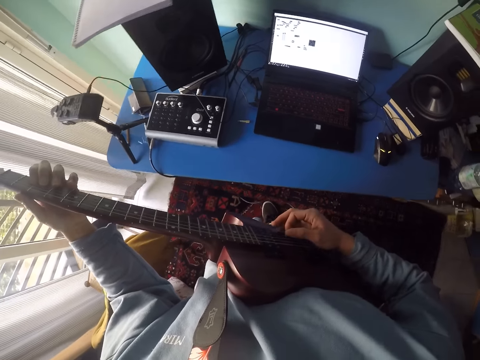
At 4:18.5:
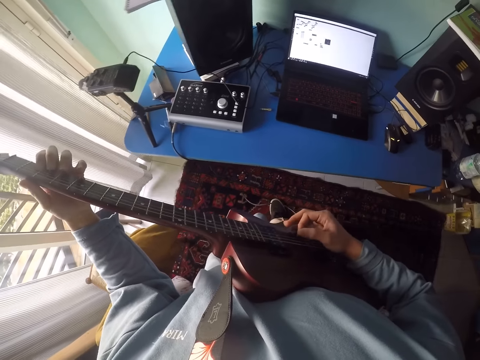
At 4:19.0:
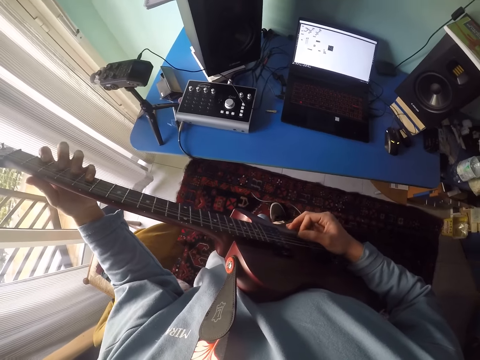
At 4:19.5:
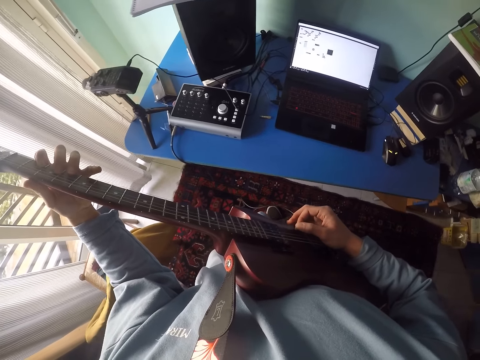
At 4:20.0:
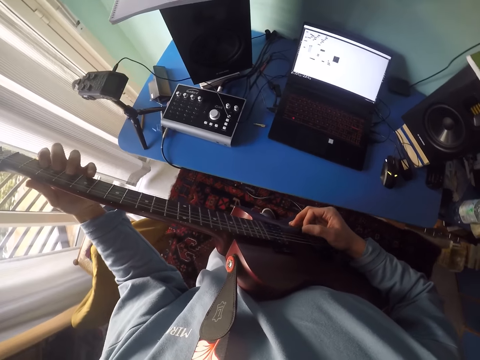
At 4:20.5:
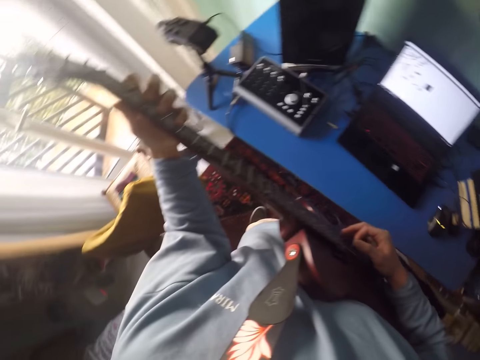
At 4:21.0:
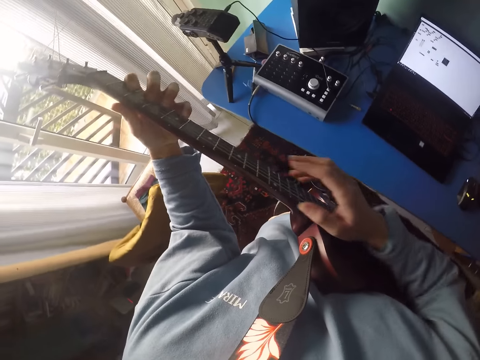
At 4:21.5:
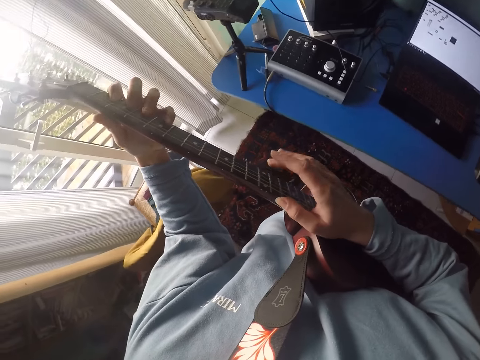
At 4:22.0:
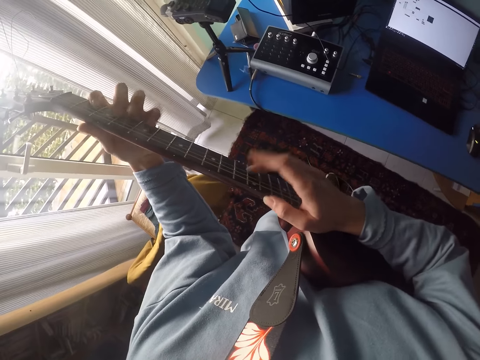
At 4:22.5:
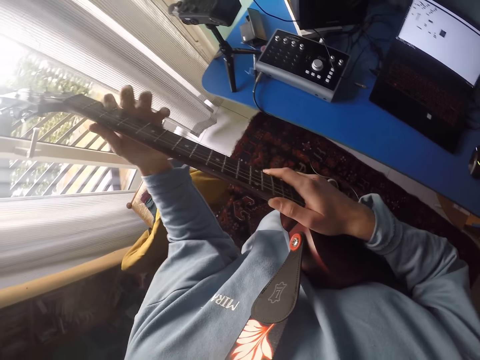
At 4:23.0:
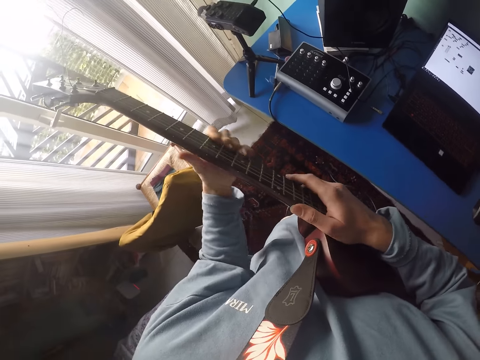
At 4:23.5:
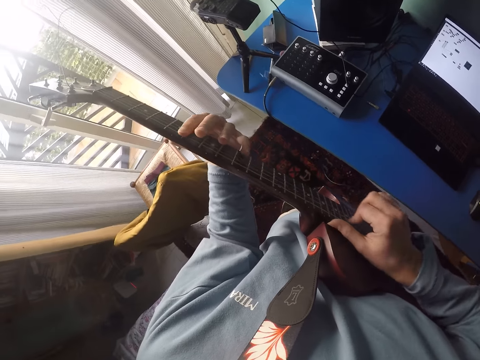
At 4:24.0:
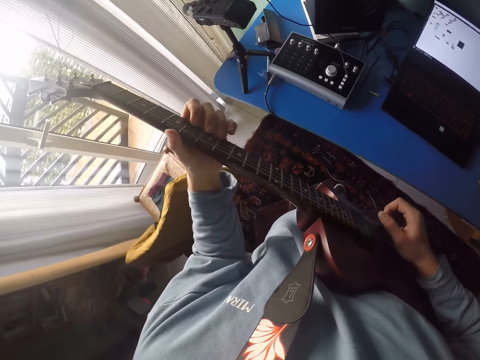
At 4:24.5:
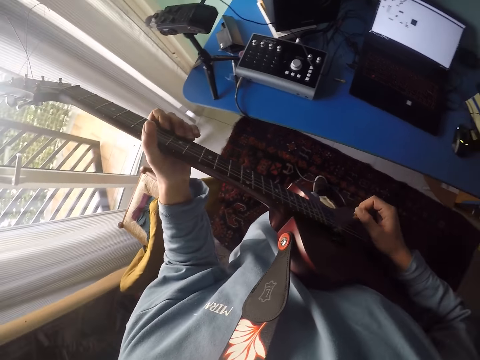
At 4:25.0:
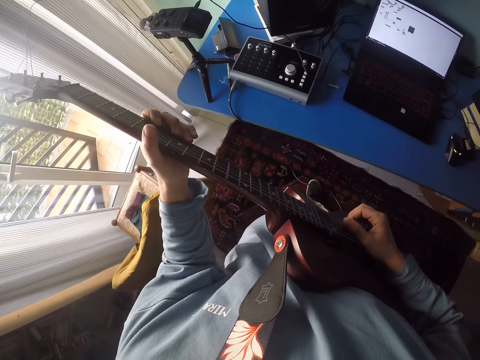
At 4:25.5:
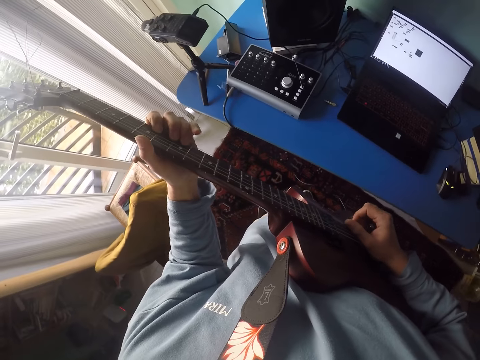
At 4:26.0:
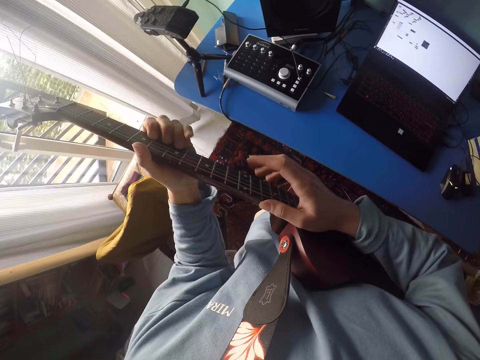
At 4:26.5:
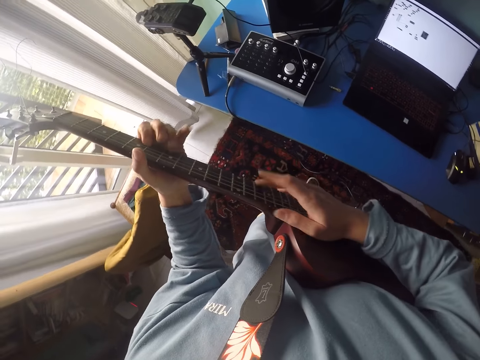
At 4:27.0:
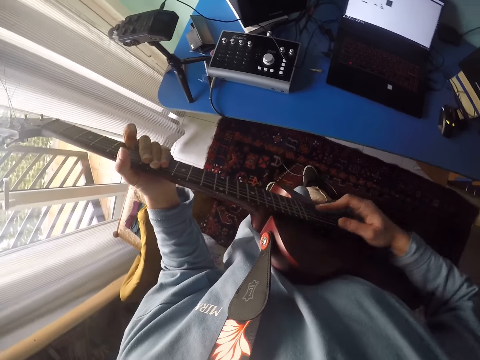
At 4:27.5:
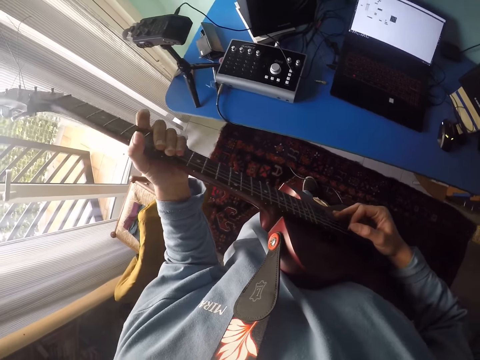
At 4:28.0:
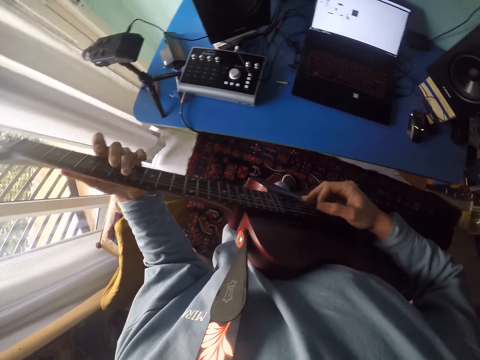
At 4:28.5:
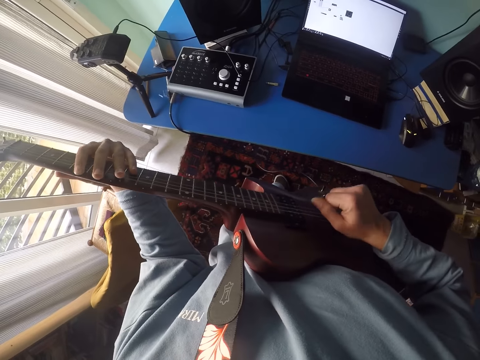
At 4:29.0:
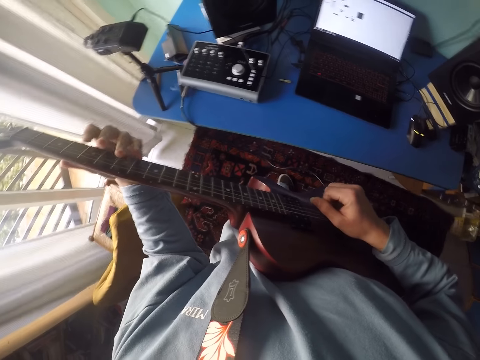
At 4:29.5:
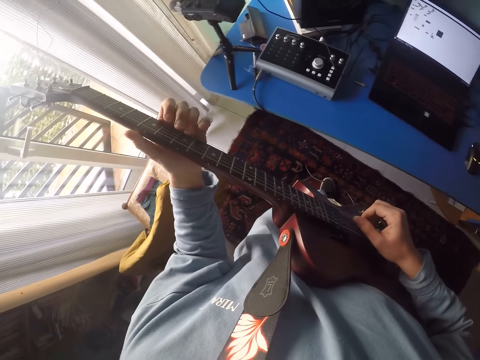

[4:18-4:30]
The camera wearer plays the guitar.

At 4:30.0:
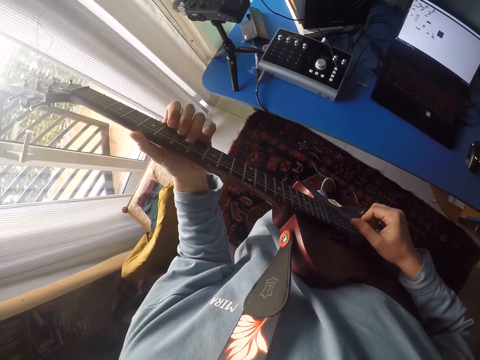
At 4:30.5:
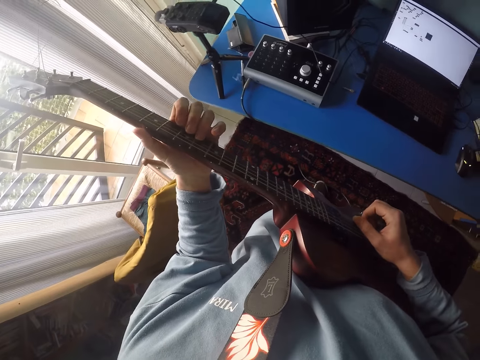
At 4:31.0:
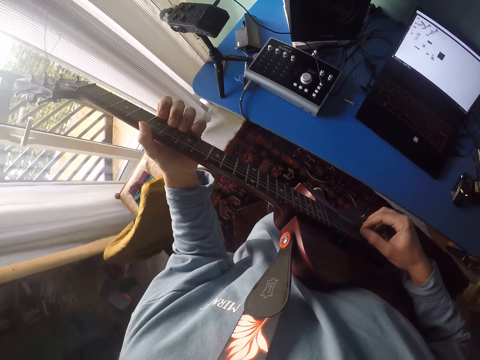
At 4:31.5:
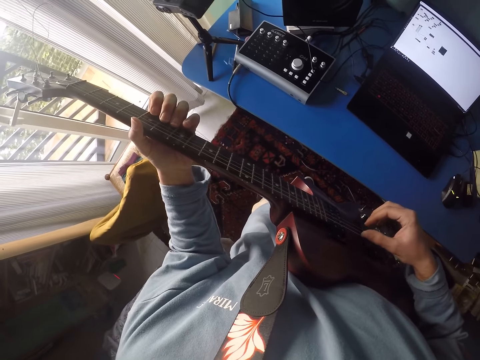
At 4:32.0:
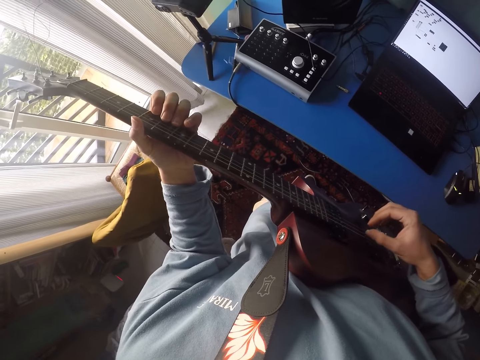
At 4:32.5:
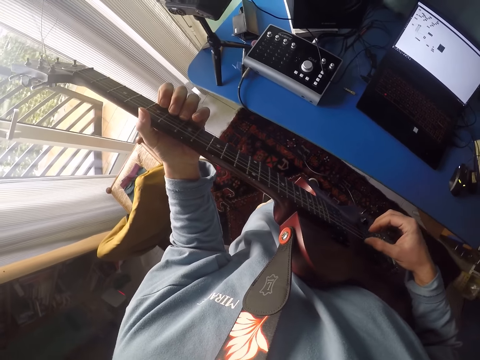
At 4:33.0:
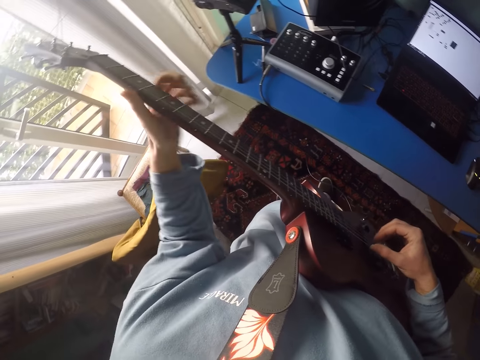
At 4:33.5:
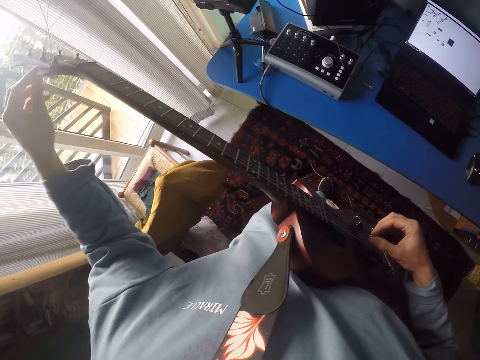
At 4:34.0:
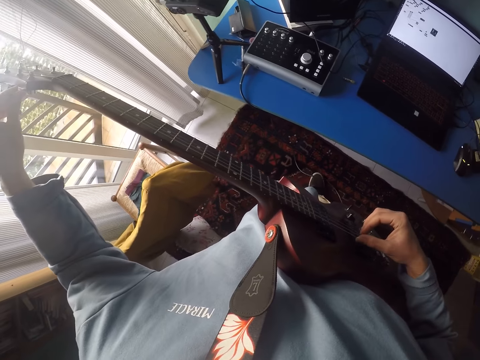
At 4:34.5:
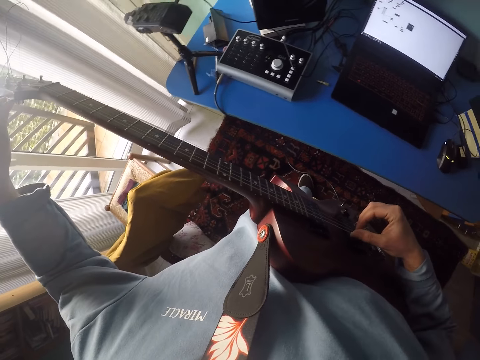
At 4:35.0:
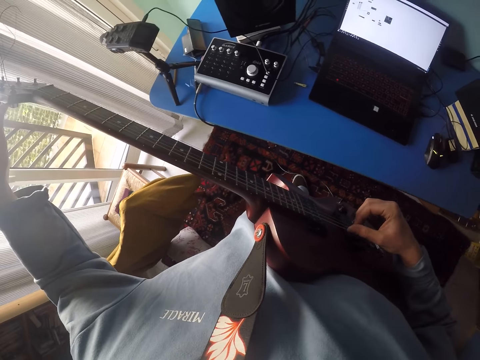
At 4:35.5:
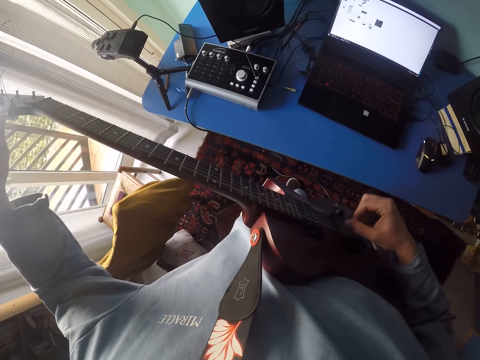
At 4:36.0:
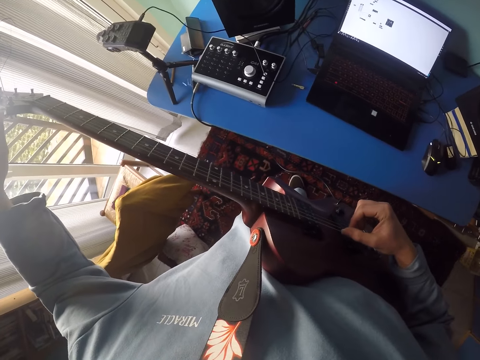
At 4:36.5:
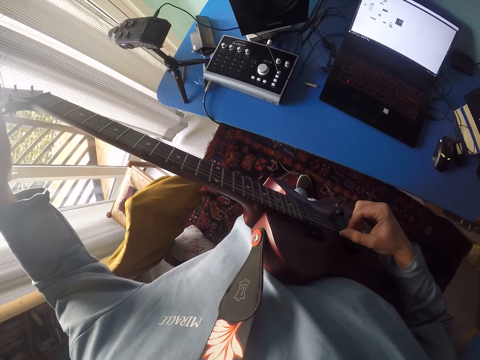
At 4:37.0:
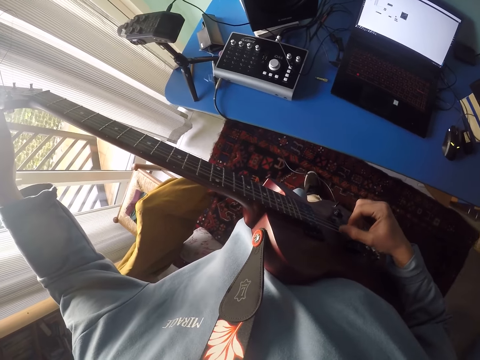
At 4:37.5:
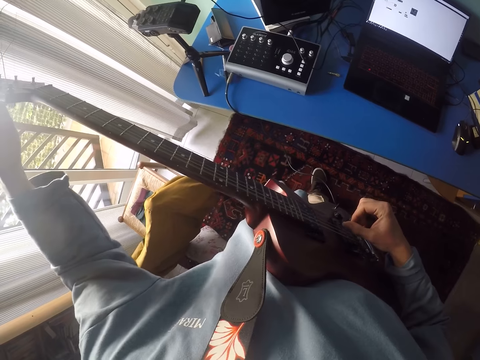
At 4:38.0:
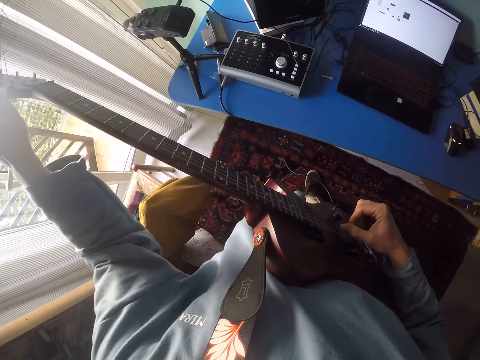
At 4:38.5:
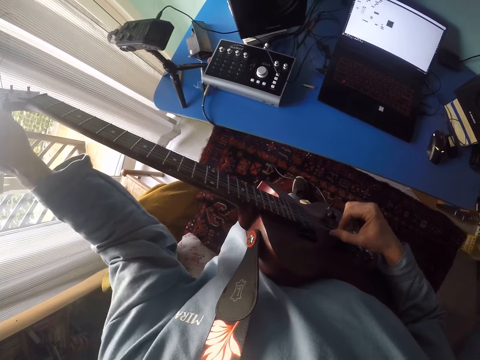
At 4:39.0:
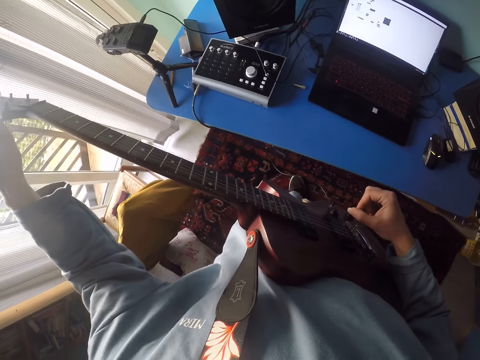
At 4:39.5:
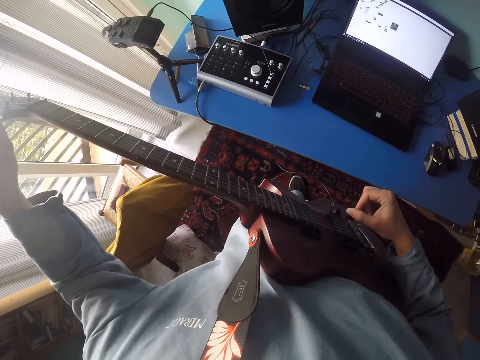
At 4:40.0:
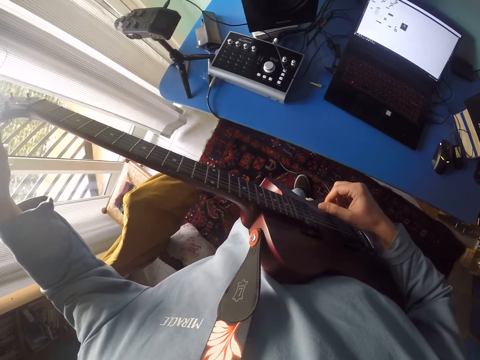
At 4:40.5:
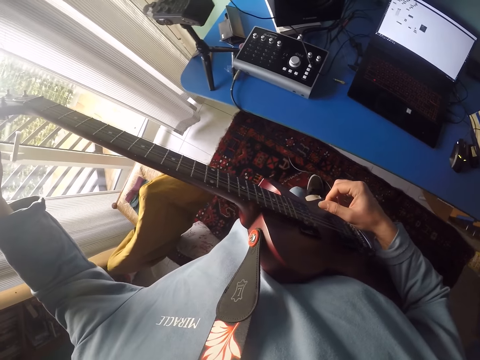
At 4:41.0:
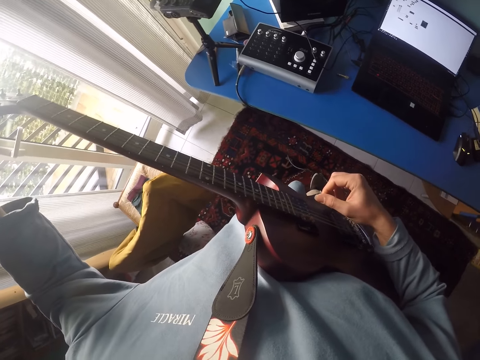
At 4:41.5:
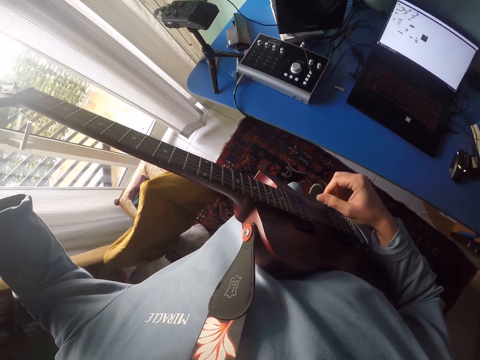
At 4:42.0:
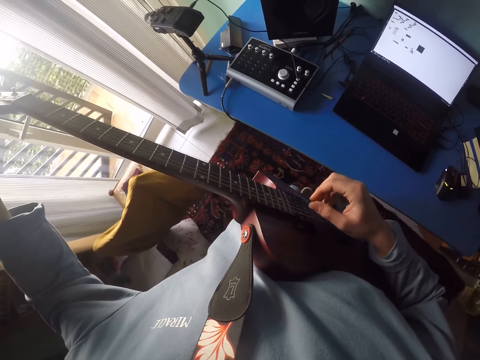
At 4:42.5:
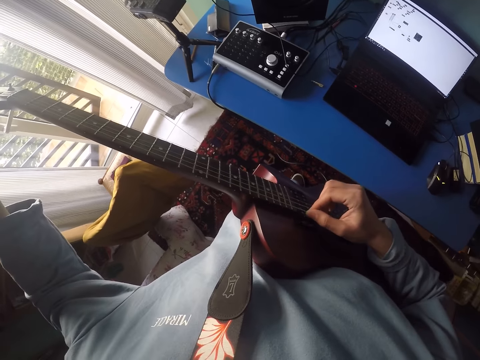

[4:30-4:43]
The camera wearer lifts the left hand. They play guitar. They adjust the tuning peg. They click the strings.

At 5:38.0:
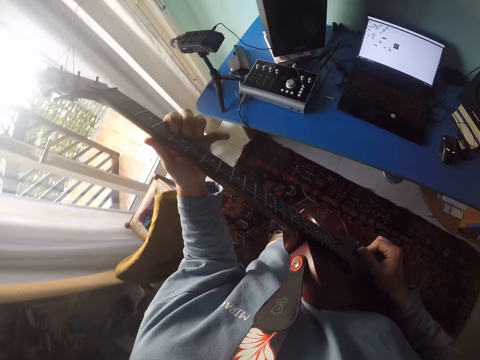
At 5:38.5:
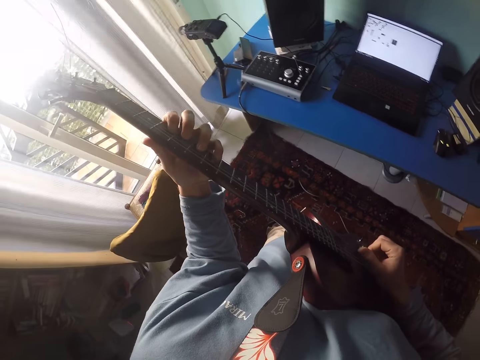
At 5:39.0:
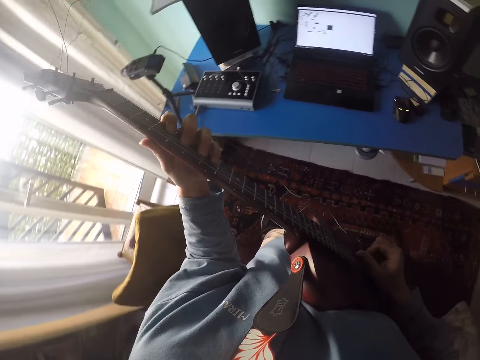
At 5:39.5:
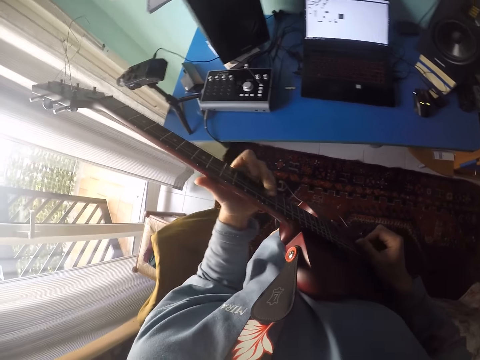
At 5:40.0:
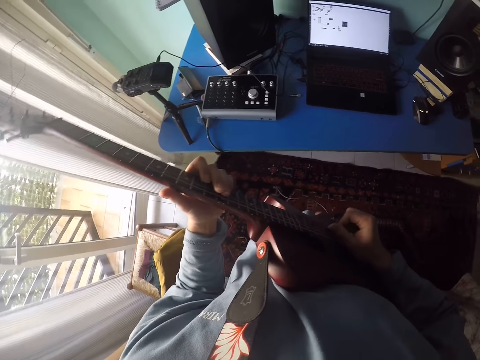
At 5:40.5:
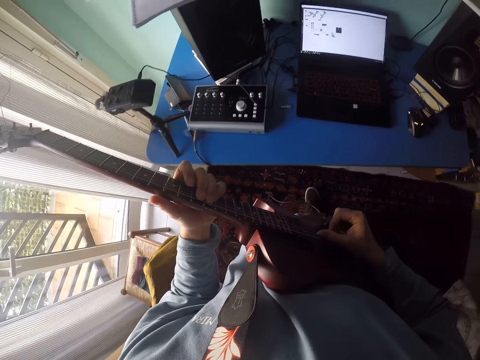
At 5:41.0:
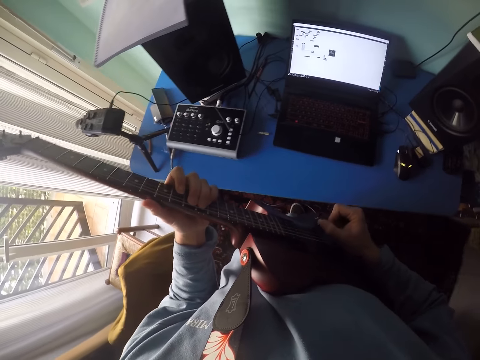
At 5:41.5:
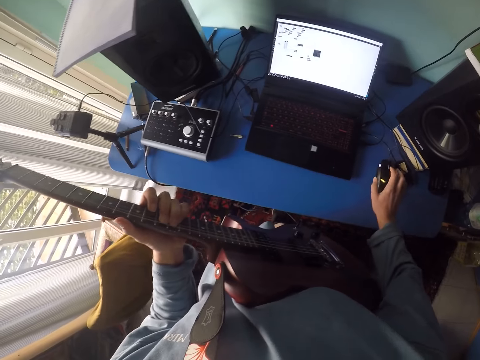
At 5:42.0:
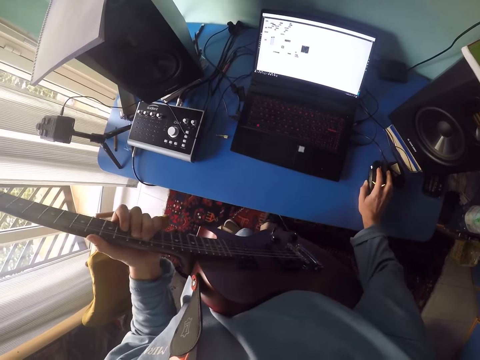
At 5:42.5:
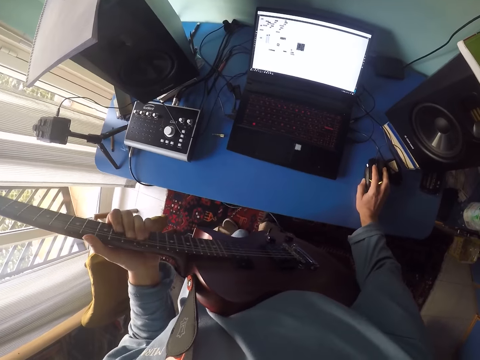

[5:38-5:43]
The camera wearer moves the left hand. They play guitar. They move the right hand, hold a laptop mouse and operate the laptop.
